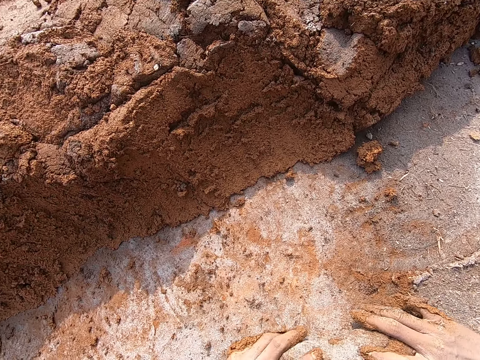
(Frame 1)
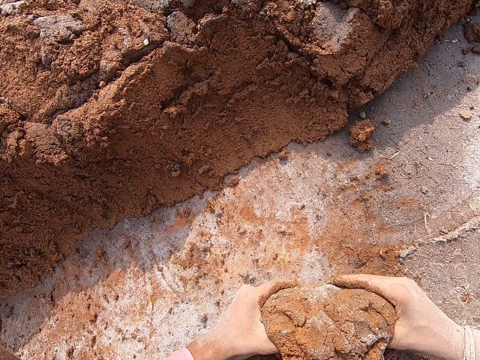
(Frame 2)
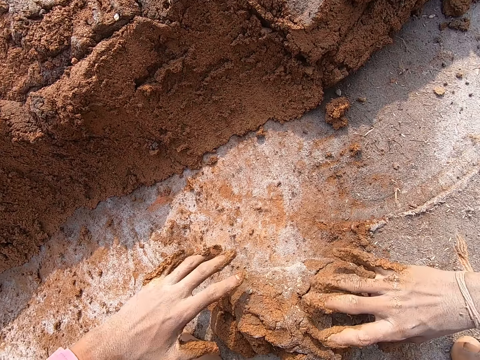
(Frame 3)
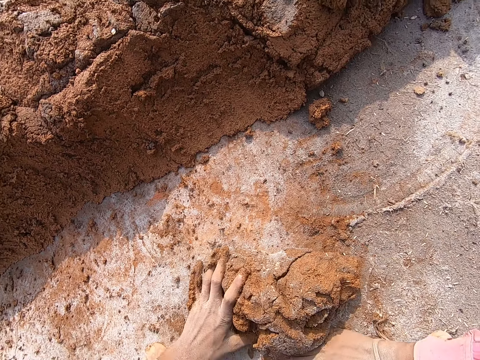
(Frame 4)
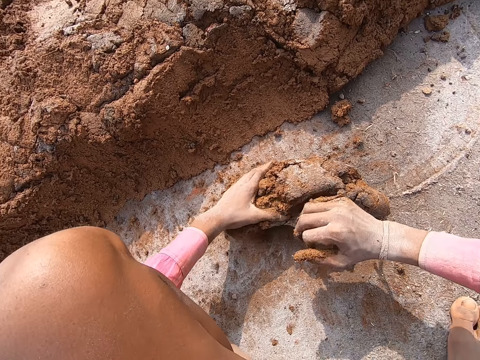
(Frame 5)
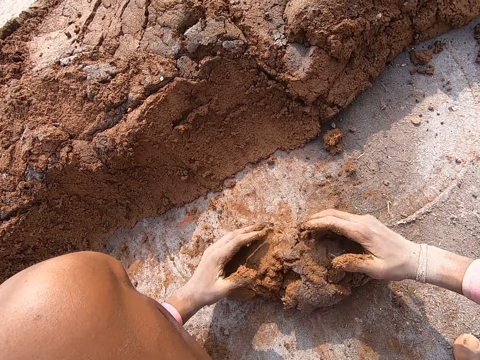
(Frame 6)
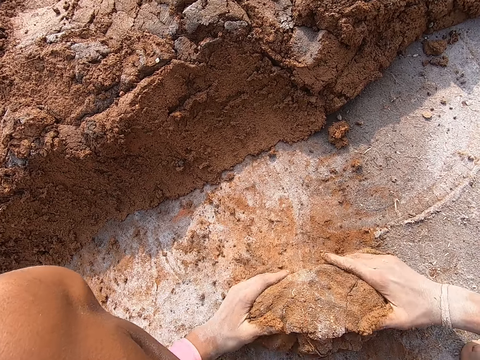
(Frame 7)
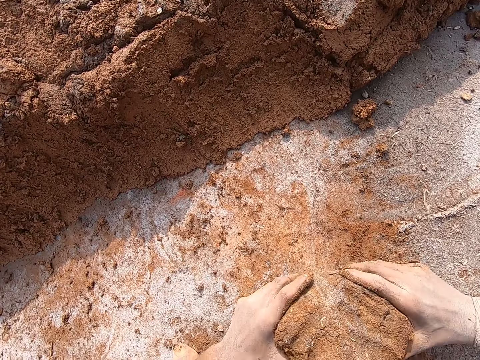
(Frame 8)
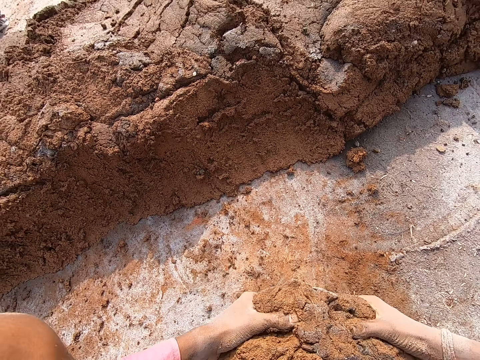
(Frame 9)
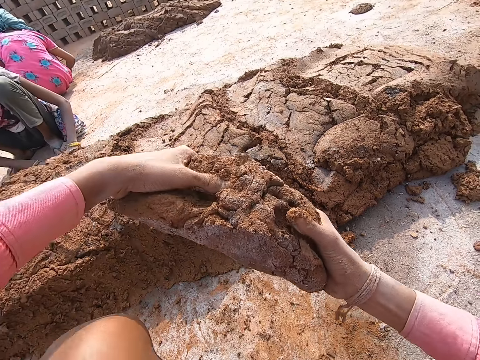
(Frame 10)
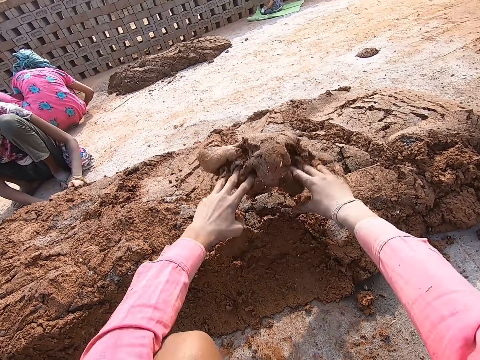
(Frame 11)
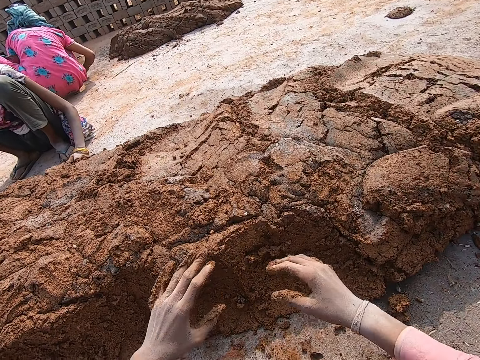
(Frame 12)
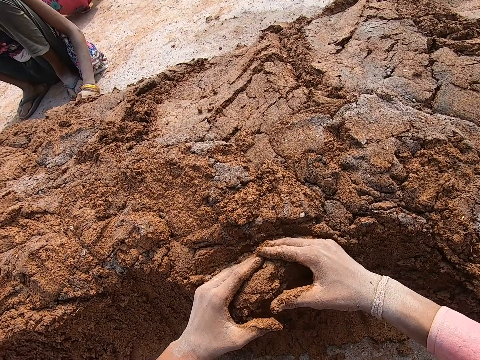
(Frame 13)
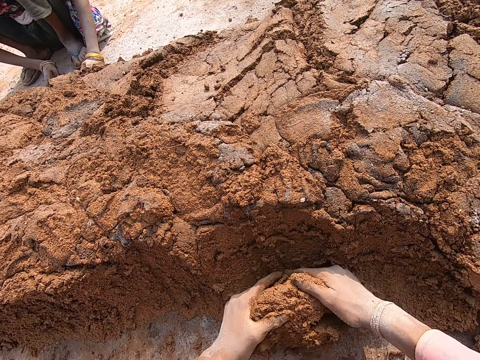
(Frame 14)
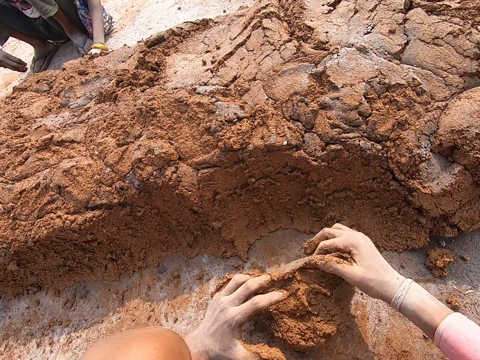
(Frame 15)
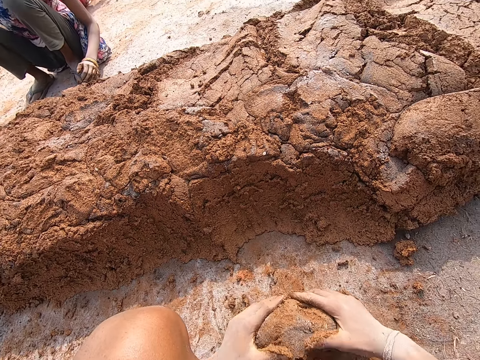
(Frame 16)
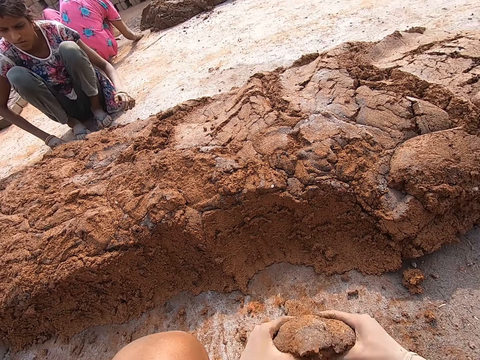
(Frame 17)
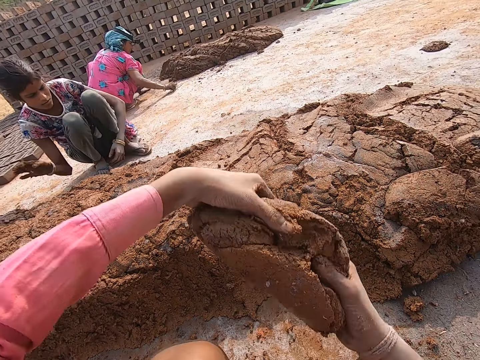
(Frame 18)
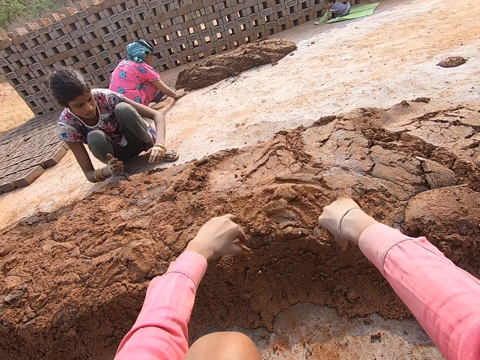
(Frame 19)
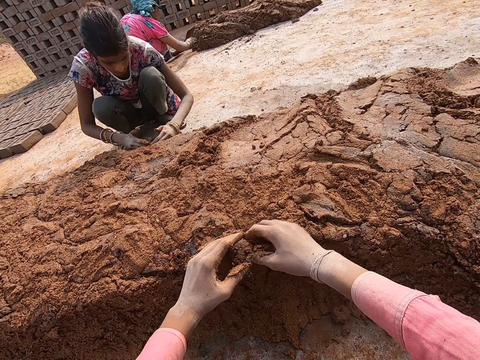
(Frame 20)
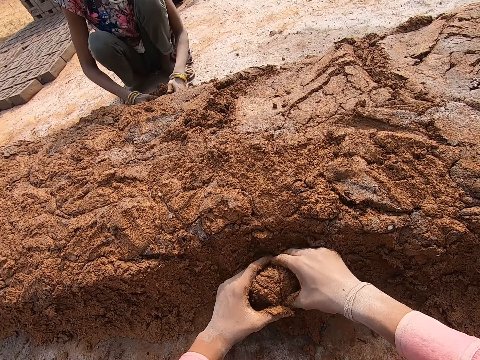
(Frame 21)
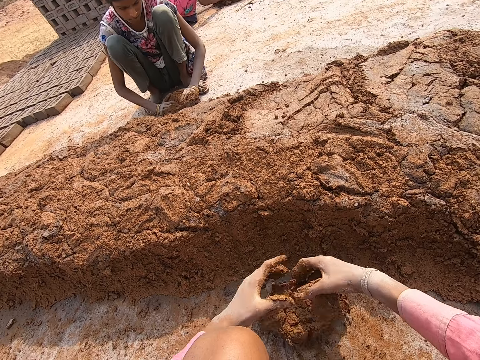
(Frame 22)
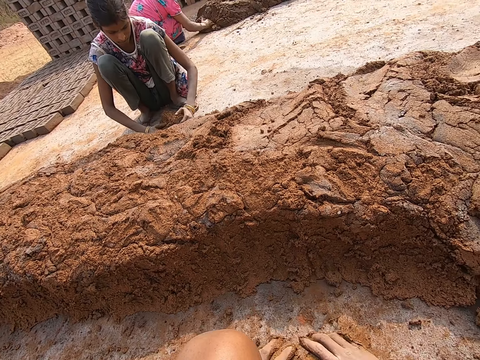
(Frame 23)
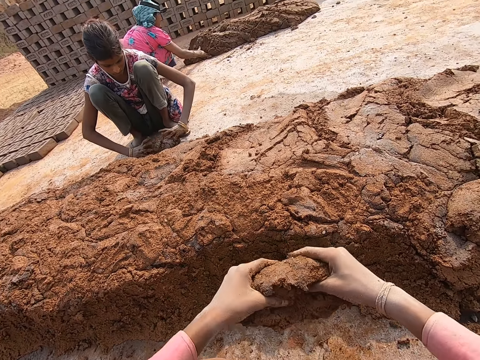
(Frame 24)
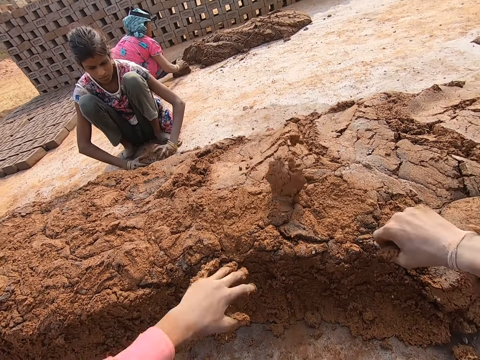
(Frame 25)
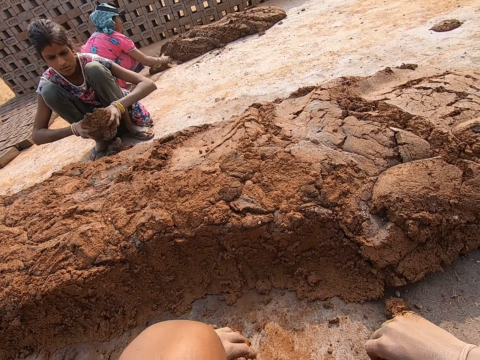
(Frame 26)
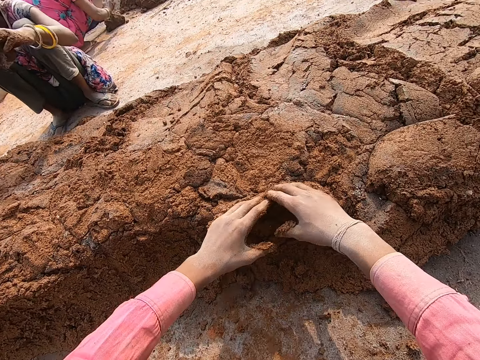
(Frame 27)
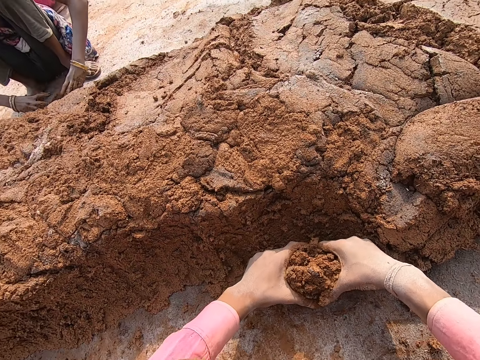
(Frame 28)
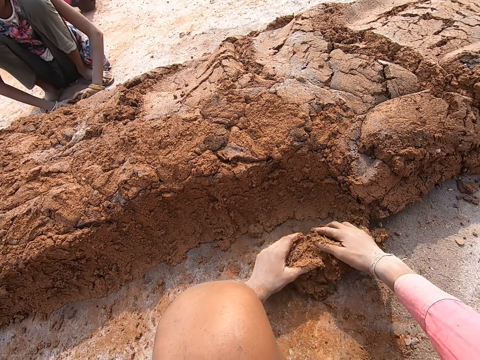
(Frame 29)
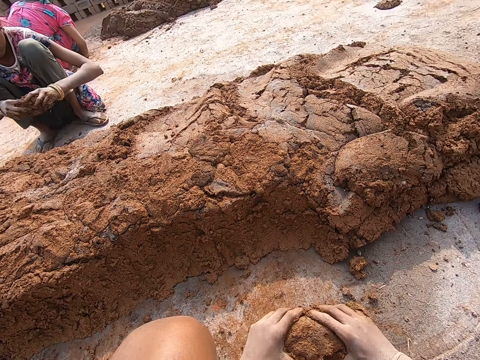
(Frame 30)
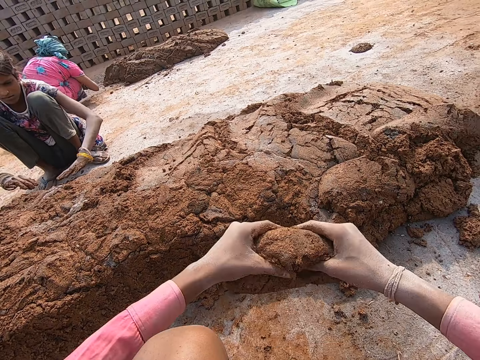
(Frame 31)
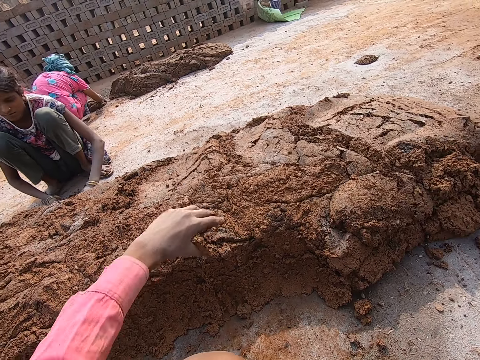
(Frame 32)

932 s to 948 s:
The camera wearer lifts up the mud from the ground. They throw the mud on the mud pile. They scoop the mud. They separate mud from the mud pile. They roll the mud on the ground. They lift up the mud from the ground. They throw the mud on the mud pile. They separate mud from the mud pile. They scoop the mud. A lady scoops the mud. The camera wearer rolls the mud on the ground. They lift up the mud from the ground. They throw the mud on the mud pile. The lady throws the mud. The camera wearer separates mud from the mud pile. They scoop the mud. They roll the mud on the ground. The lady picks the mud. The camera wearer lifts up the mud from the ground. The lady throws the mud. The camera wearer throws the mud on the mud pile.

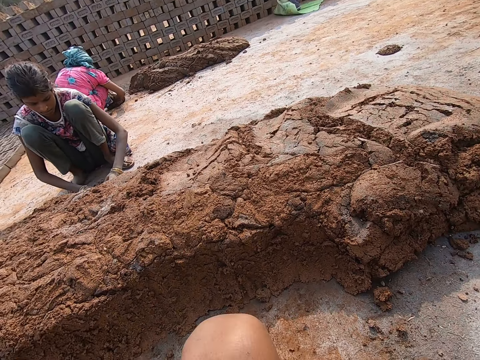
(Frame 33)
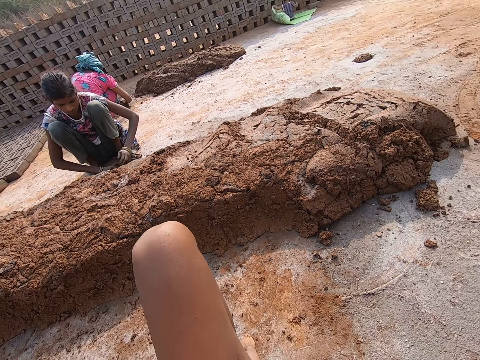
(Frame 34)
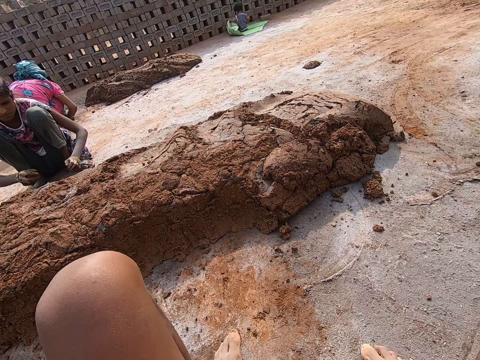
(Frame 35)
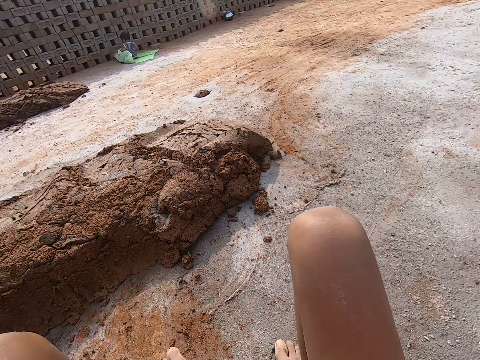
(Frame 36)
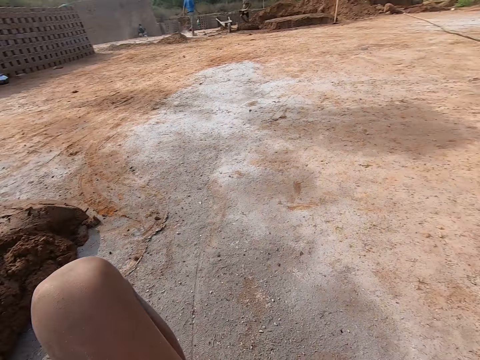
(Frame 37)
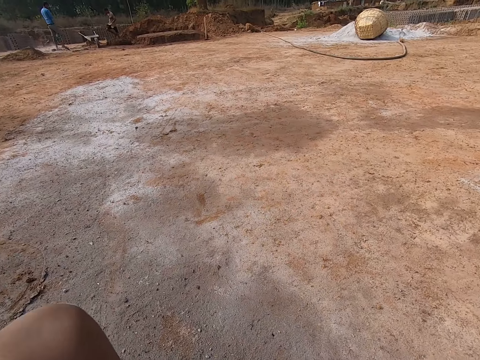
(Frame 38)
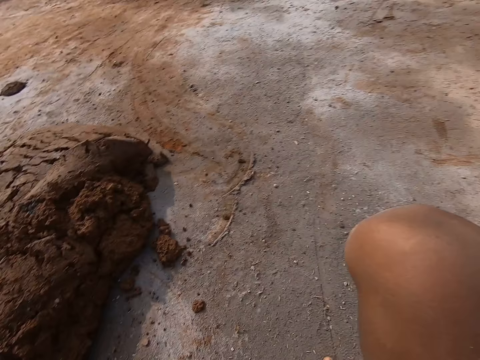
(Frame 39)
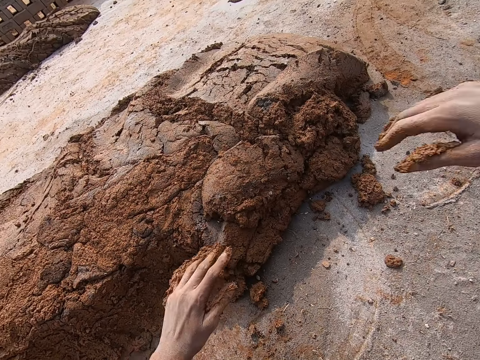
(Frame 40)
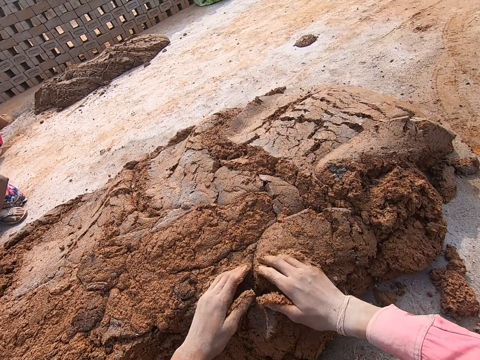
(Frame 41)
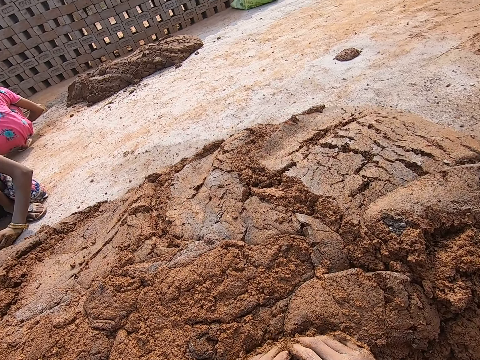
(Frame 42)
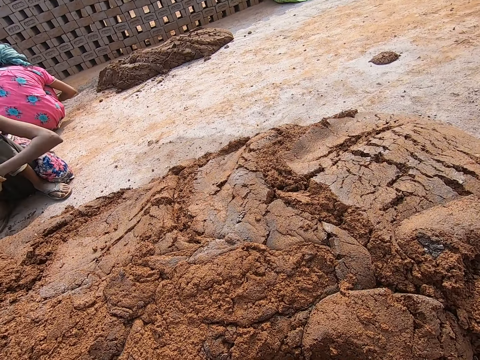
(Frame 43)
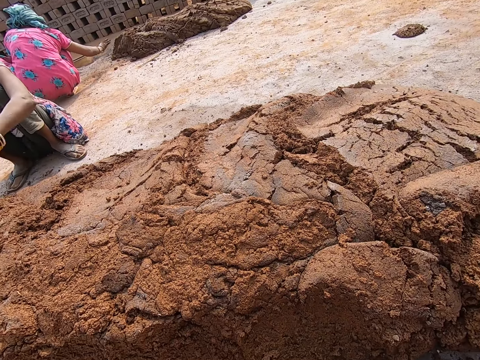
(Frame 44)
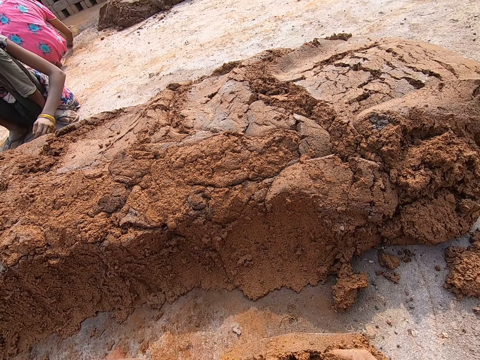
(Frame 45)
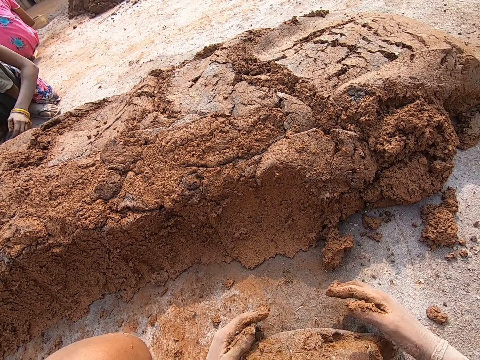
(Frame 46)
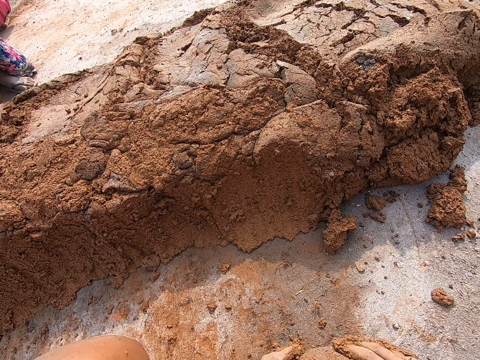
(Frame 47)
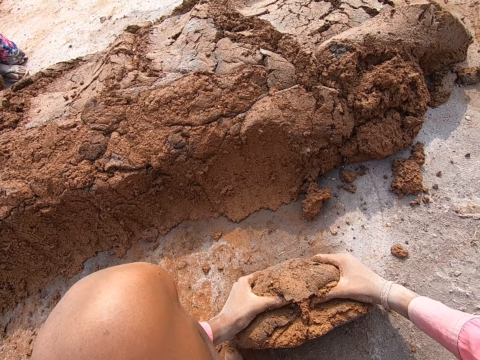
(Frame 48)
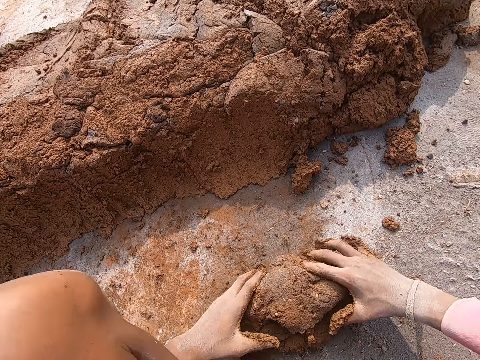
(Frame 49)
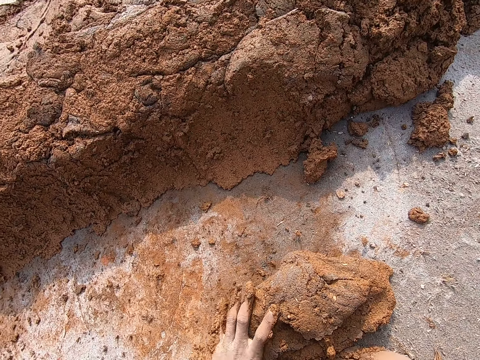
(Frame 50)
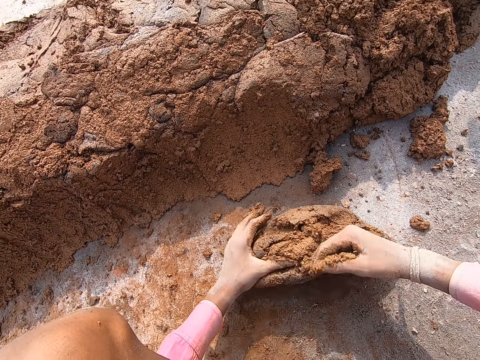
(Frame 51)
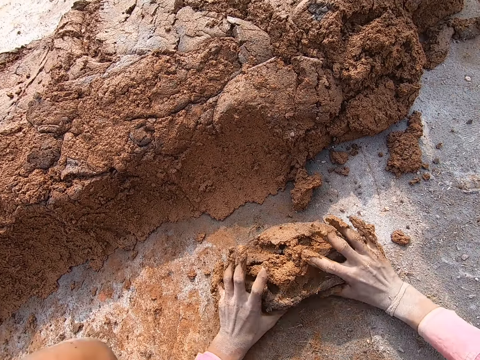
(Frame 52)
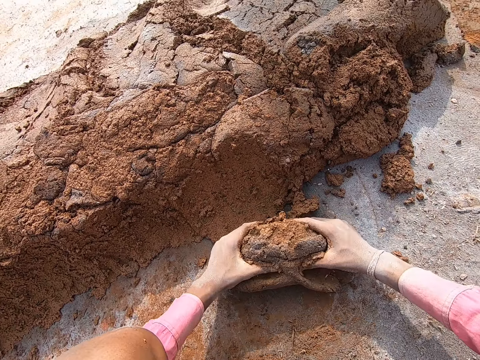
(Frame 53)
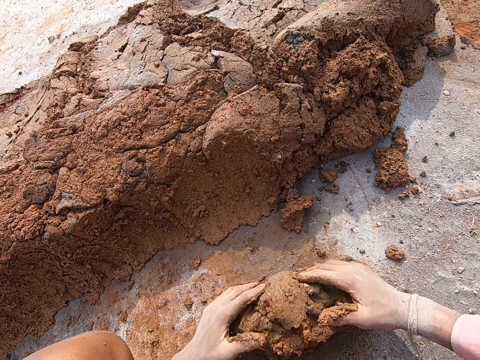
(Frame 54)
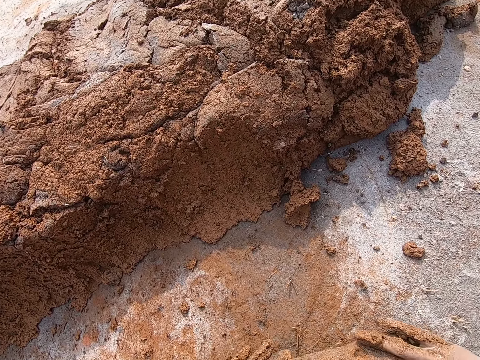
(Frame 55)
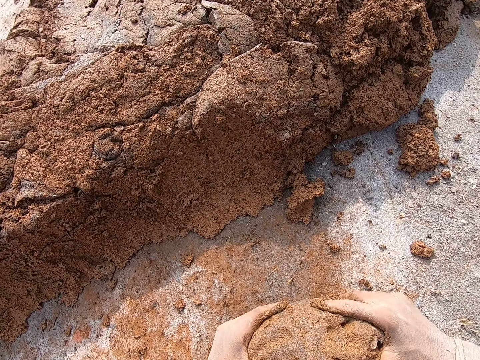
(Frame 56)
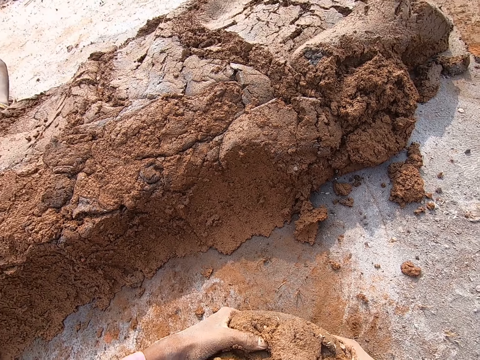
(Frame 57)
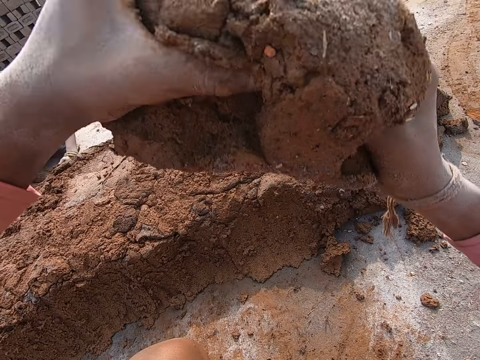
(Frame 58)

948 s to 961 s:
A lady picks mud. The camera wearer looks around. They scoop the mud. They separate mud from the mud pile. They roll the mud on the ground. They press the mud. The lady scoops the mud. The camera wearer lifts up the mud from the ground.
